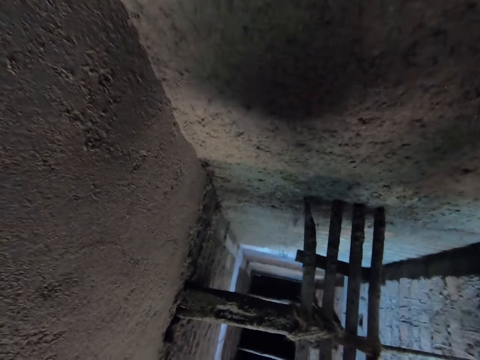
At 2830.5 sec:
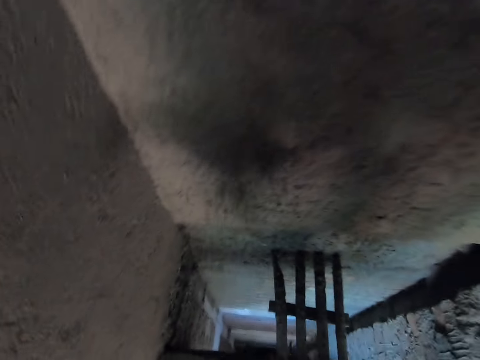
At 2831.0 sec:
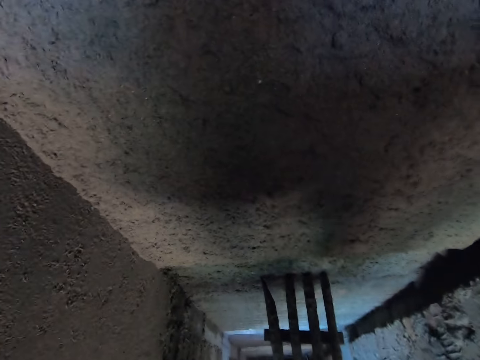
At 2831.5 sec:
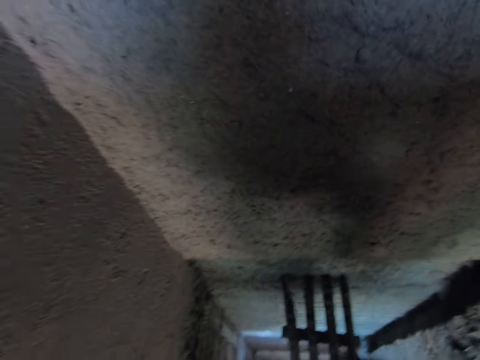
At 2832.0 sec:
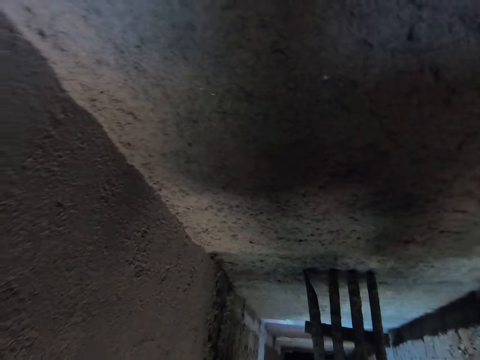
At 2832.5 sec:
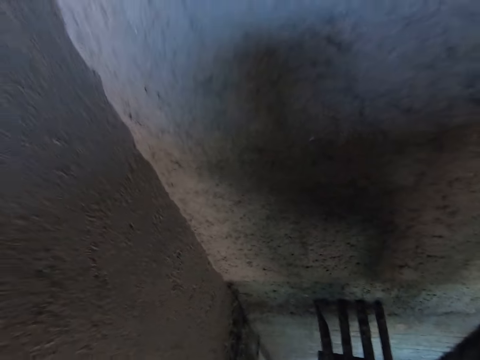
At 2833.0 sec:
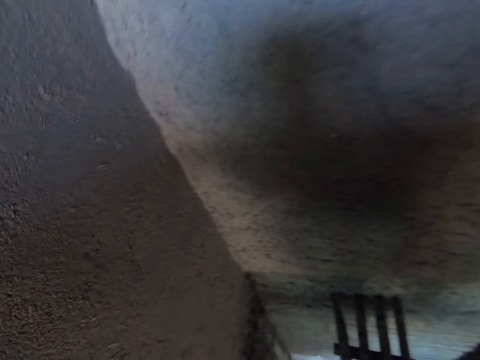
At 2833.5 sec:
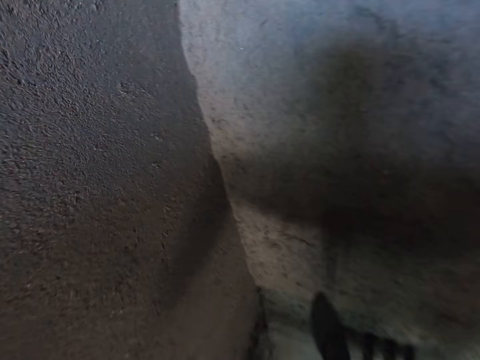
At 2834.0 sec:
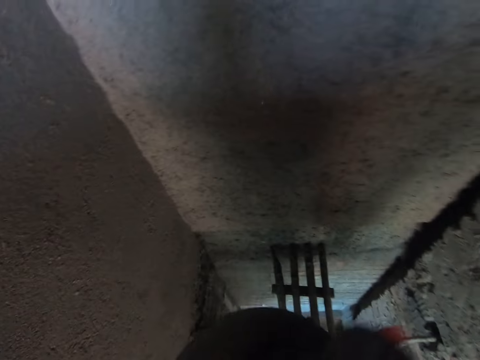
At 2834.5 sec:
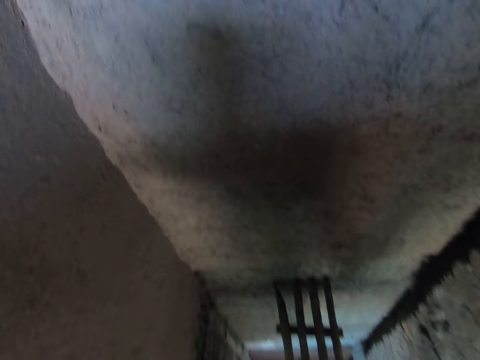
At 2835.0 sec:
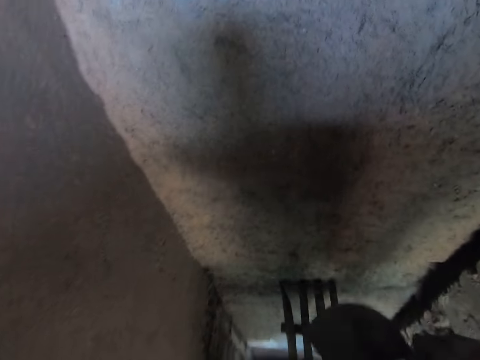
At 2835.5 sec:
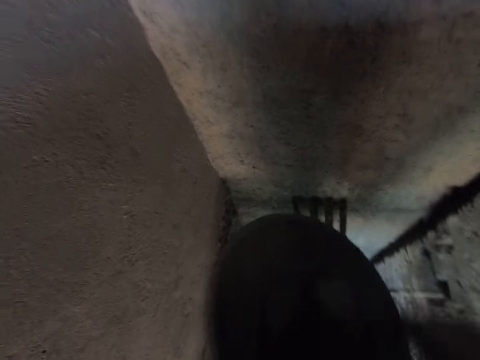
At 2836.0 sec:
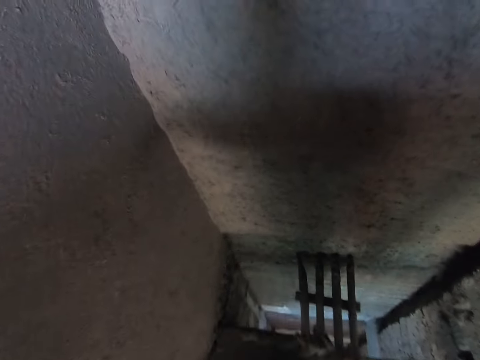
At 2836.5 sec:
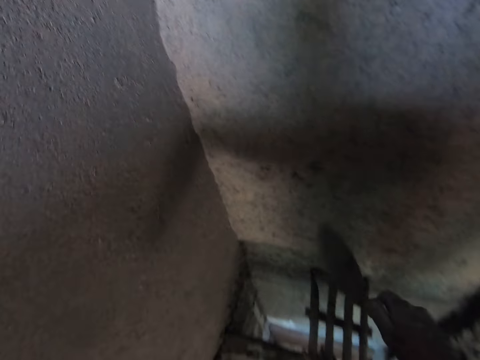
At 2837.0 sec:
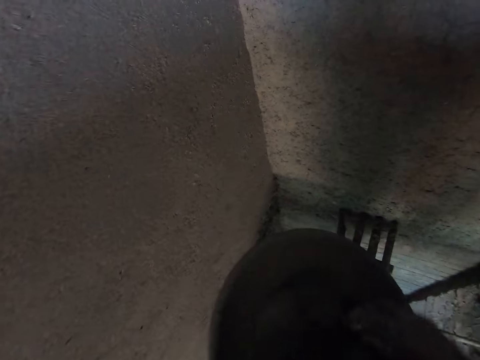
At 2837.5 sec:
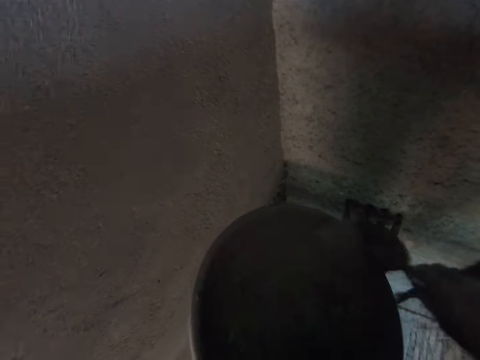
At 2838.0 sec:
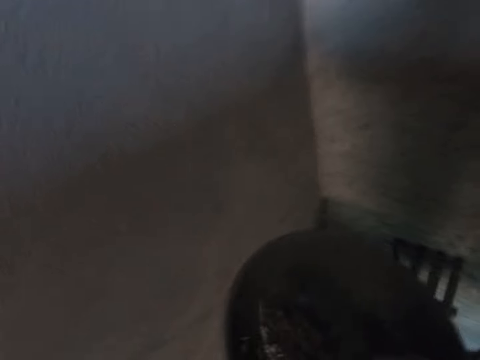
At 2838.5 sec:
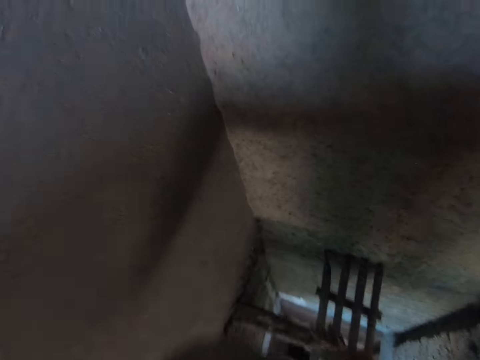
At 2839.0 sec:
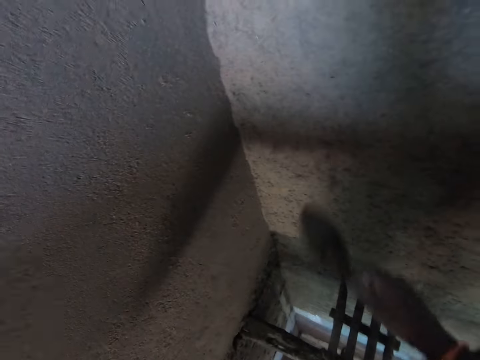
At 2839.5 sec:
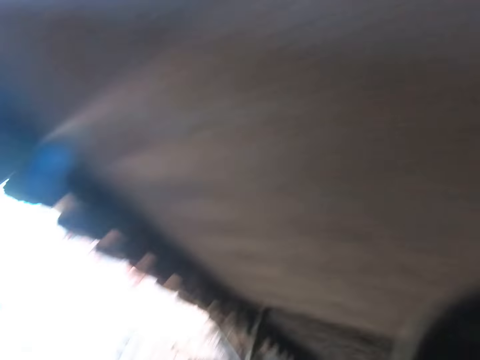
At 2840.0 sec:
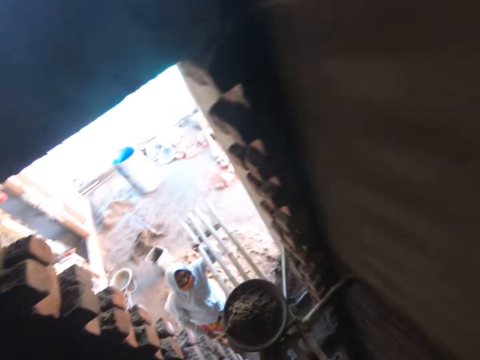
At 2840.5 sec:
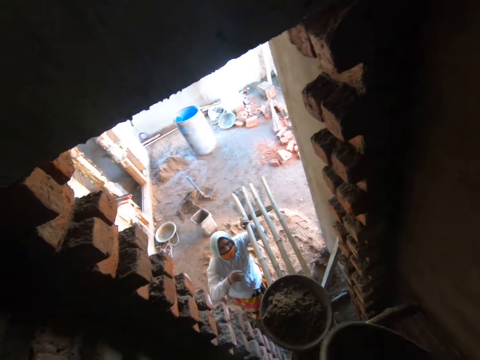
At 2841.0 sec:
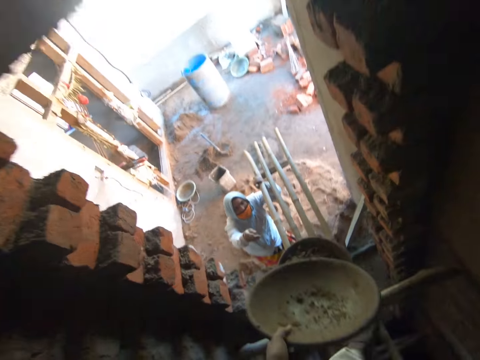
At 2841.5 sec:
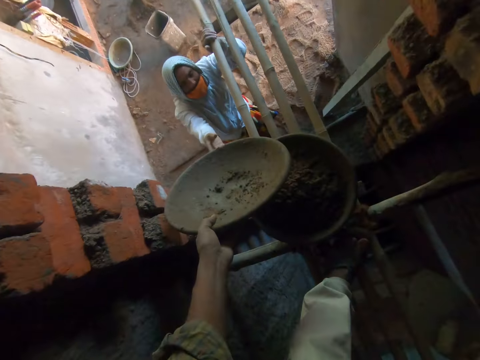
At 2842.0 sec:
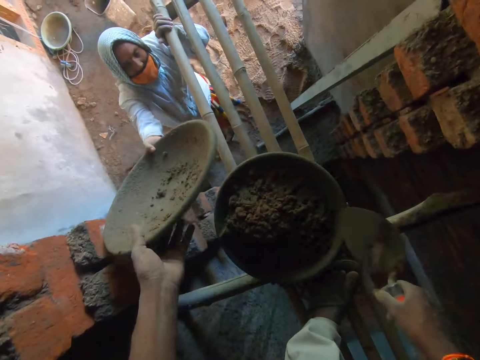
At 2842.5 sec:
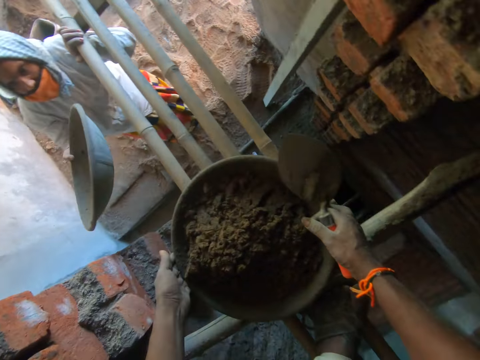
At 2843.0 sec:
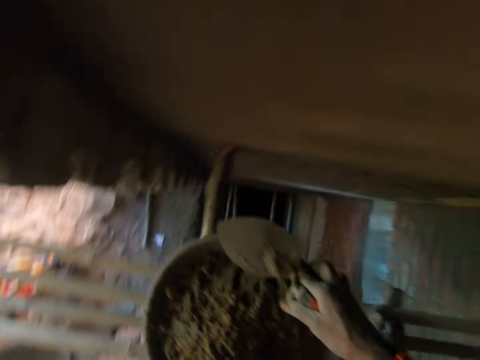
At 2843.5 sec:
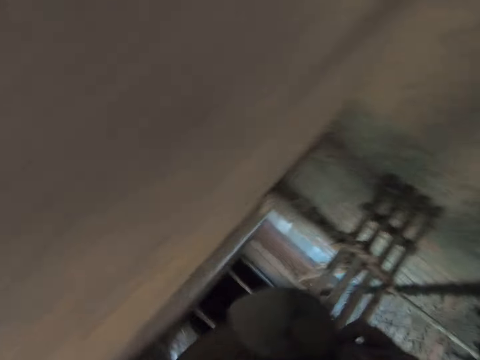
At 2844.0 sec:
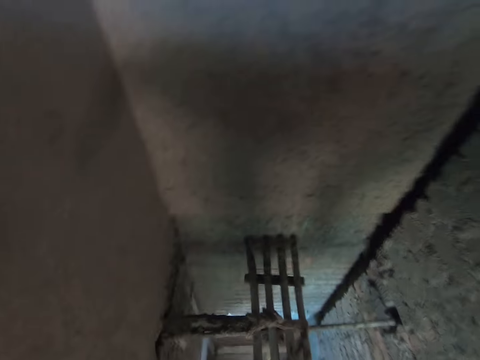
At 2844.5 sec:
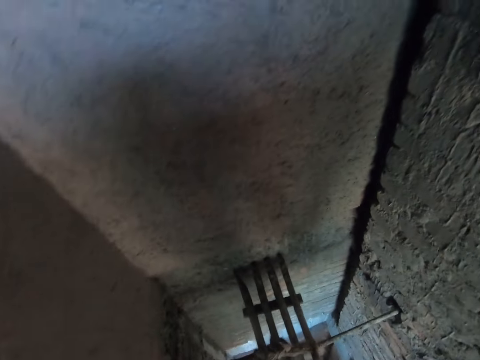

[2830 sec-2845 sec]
The camera wearer pastes the cement mix on the wall with the gauging trowel in his right hand. He pastes the cement mix on the wall repeatedly. He packs the cement mix from the bowl with the gauging trowel in his right hand. He pastes the cement mix on the wall with the gauging trowel in his right hand. He packs the cement mix from the bowl with the gauging trowel in his right hand. He pastes the cement mix on the wall with the gauging trowel in his right hand. He packs the cement mix from the bowl with the gauging trowel in his right hand. He pastes the cement mix on the wall with the gauging trowel in his right hand. He gives the woman the bowl with his left hand. He picks up the bowl of cement on the construction bamboo with his hands.

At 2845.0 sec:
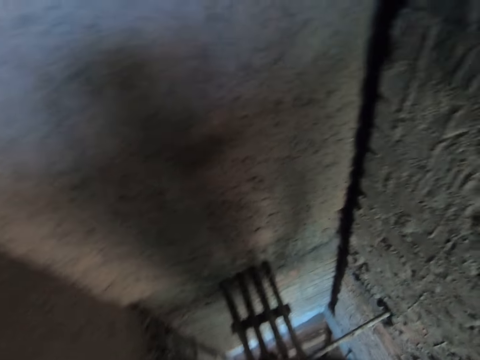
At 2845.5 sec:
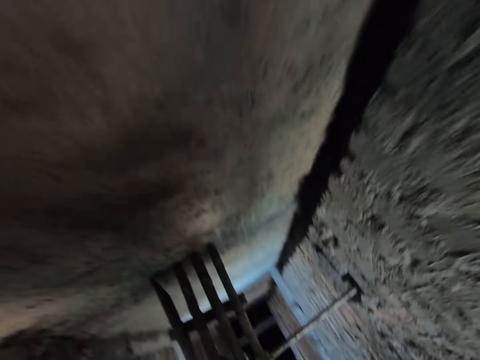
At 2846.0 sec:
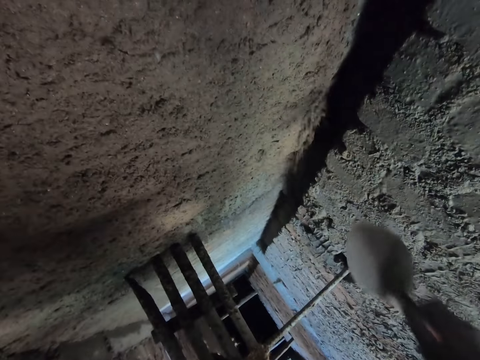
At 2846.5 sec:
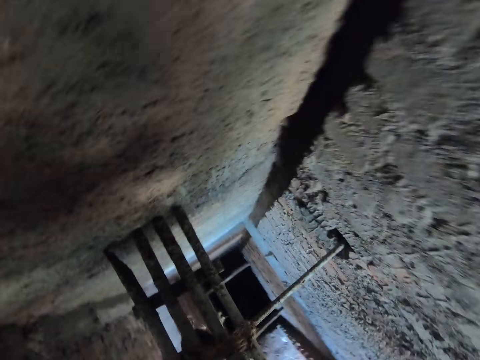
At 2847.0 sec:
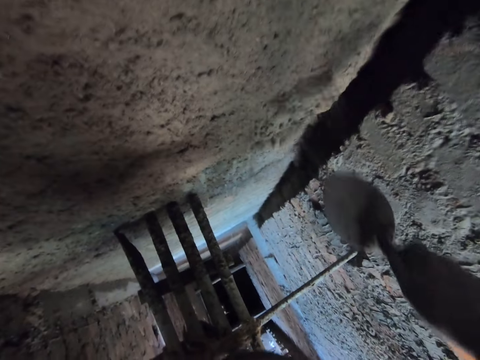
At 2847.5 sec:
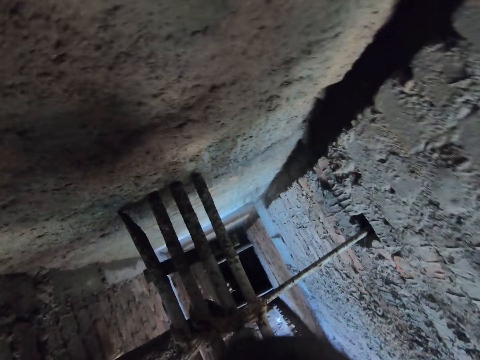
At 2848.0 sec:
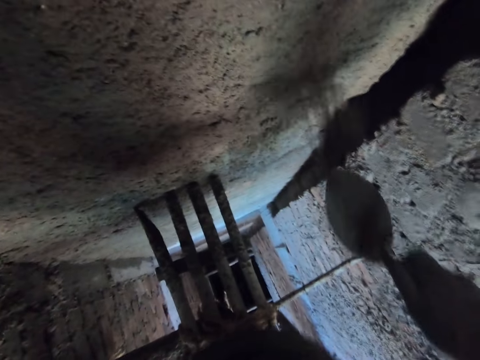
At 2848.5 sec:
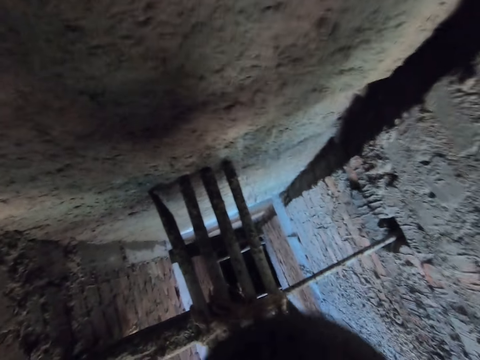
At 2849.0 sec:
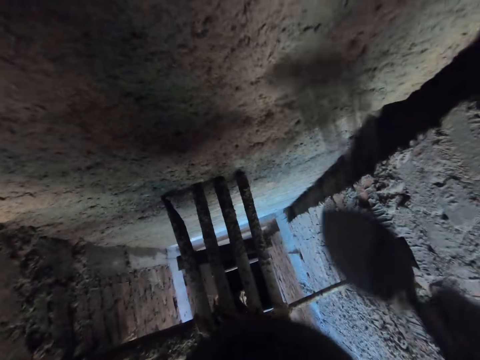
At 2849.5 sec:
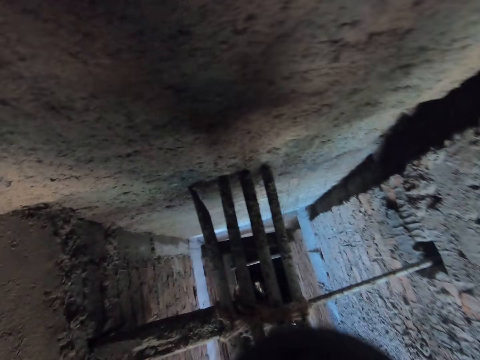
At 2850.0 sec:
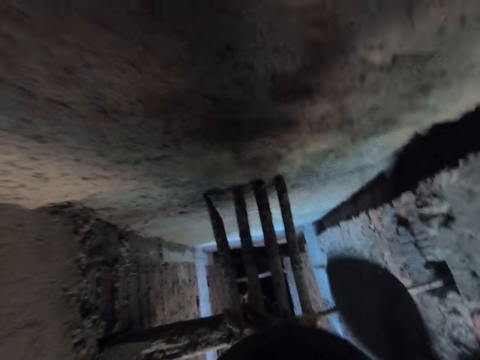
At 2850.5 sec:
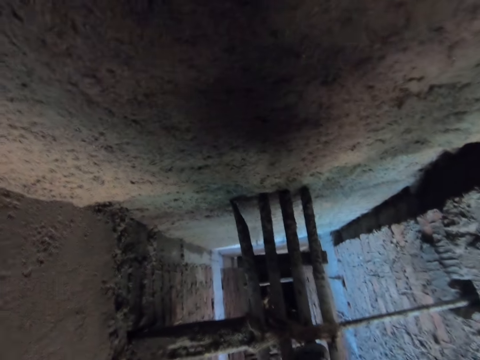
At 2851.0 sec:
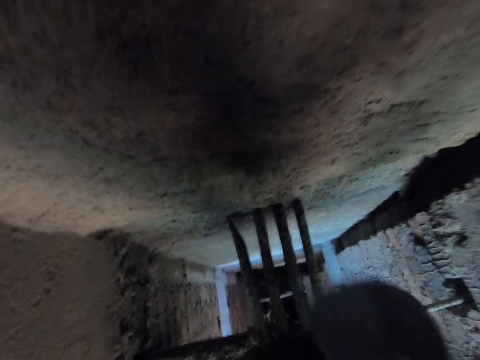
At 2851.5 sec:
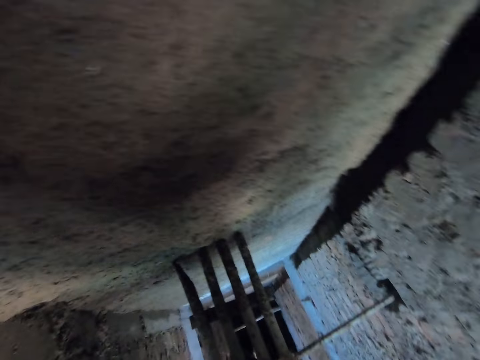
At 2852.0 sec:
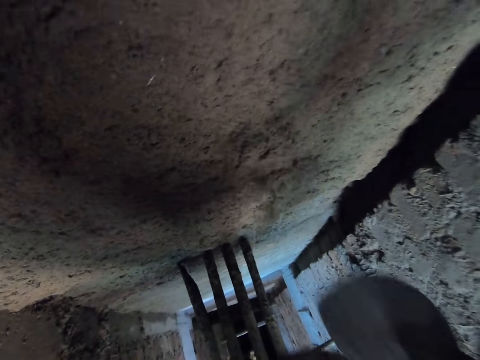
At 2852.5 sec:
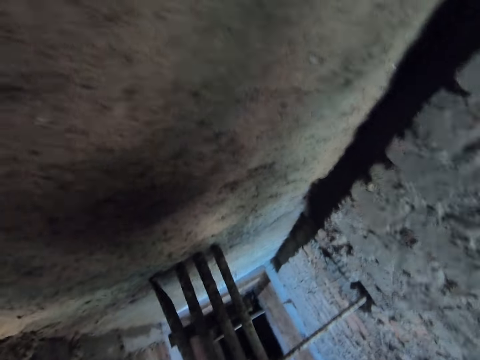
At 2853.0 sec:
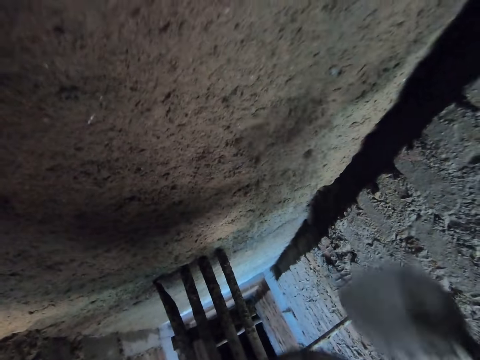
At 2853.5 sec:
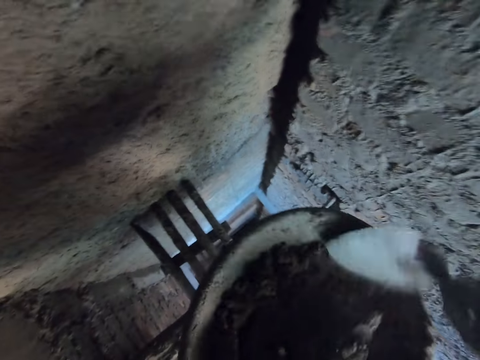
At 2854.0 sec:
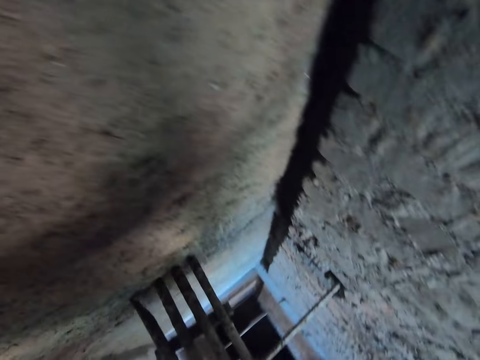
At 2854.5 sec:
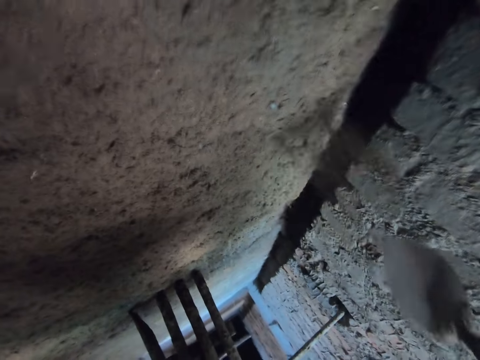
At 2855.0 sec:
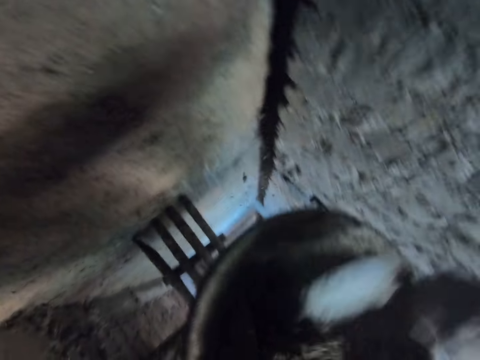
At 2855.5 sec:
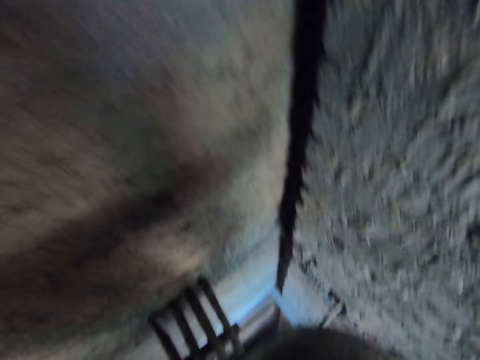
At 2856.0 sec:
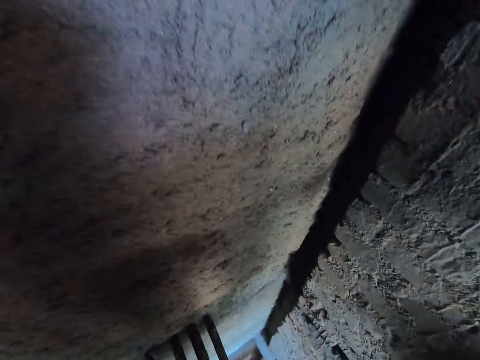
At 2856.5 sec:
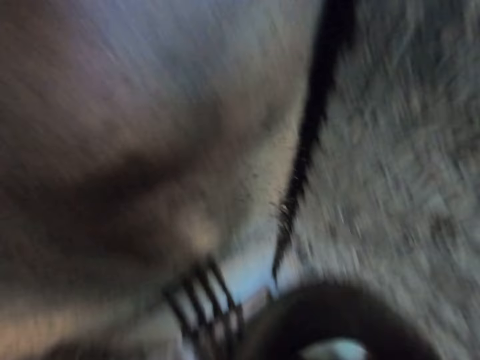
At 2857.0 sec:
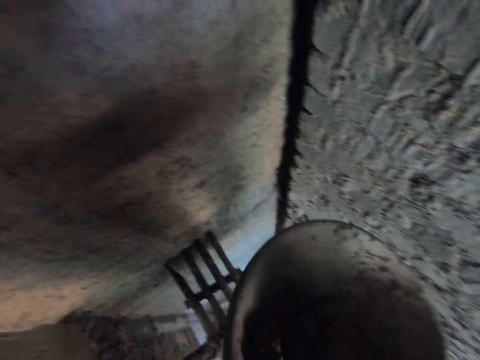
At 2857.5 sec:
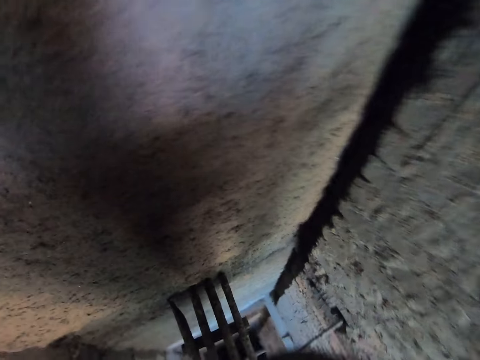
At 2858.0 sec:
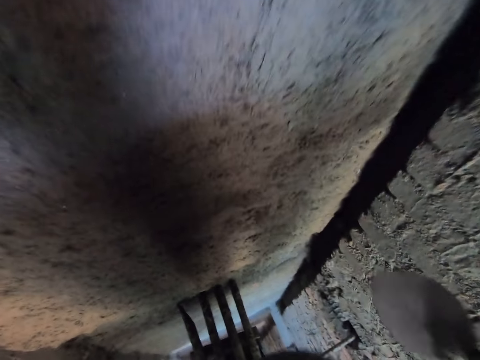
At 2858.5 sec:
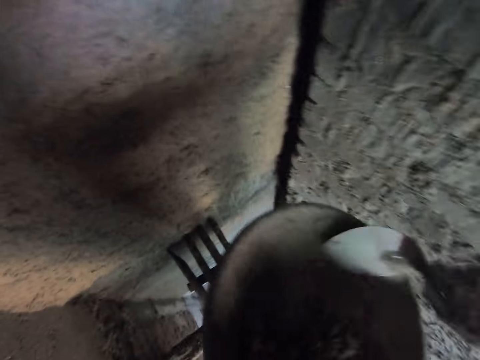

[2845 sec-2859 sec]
The camera wearer pastes the cement mix on the wall with the gauging trowel in his right hand. He packs the cement mix from the bowl with the gauging trowel in his right hand. He pastes the cement mix on the wall with the gauging trowel in his right hand. He packs the cement mix from the bowl with the gauging trowel in his right hand. He pastes the cement mix on the wall with the gauging trowel in his right hand. He packs the cement mix from the bowl with the gauging trowel in his right hand. He pastes the cement mix on the wall with the gauging trowel in his right hand. He packs the cement mix from the bowl with the gauging trowel in his right hand. He packs the cement mix from the bowl repeatedly. He pastes the cement mix on the wall with the gauging trowel in his right hand. He packs the cement mix from the bowl with the gauging trowel in his right hand. He pastes the cement mix on the wall with the gauging trowel in his right hand. He packs the cement mix from the bowl with the gauging trowel in his right hand. He pastes the cement mix on the wall with the gauging trowel in his right hand.
